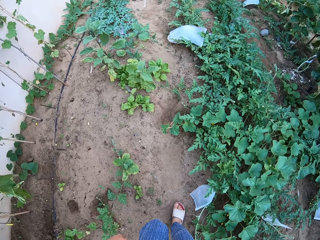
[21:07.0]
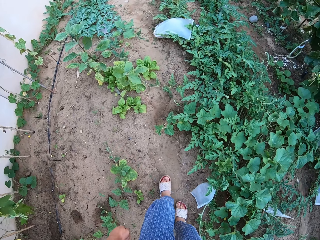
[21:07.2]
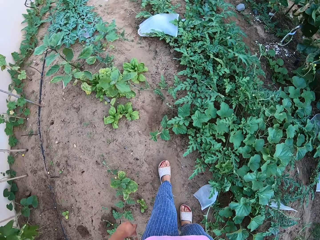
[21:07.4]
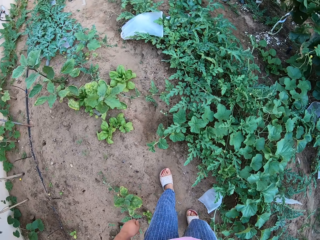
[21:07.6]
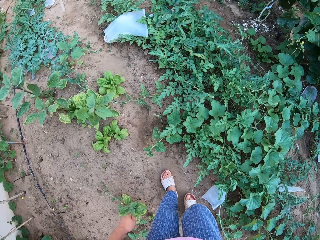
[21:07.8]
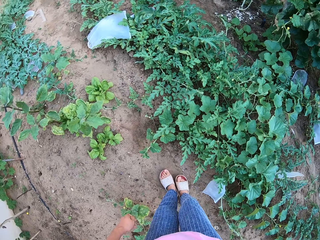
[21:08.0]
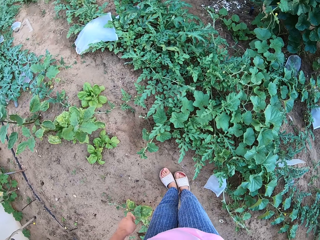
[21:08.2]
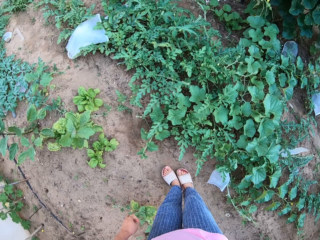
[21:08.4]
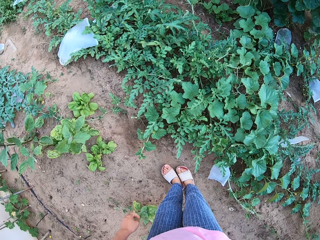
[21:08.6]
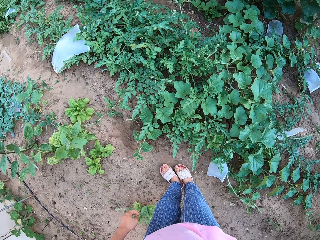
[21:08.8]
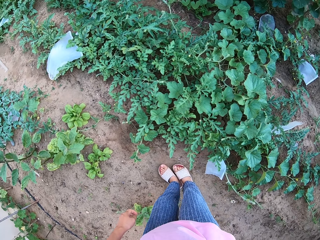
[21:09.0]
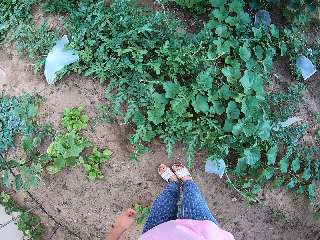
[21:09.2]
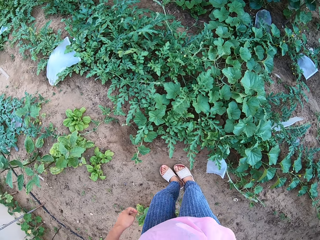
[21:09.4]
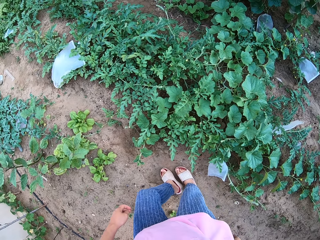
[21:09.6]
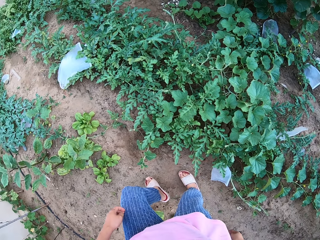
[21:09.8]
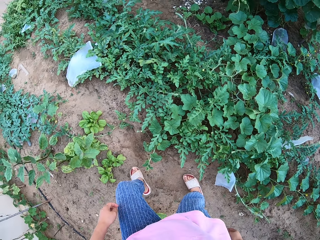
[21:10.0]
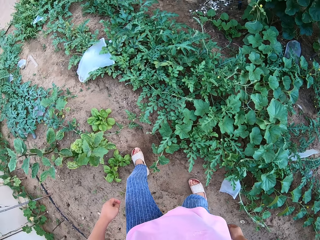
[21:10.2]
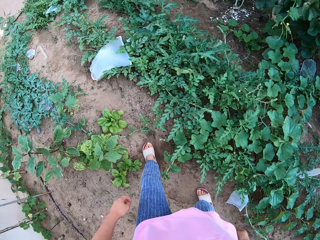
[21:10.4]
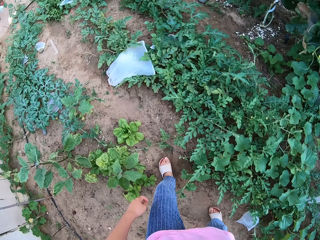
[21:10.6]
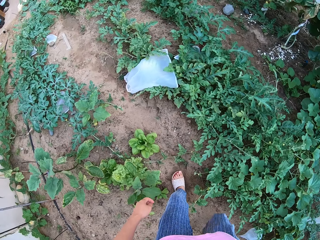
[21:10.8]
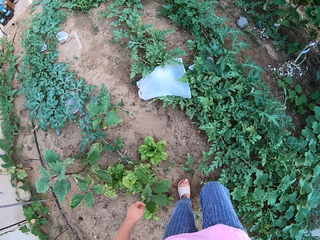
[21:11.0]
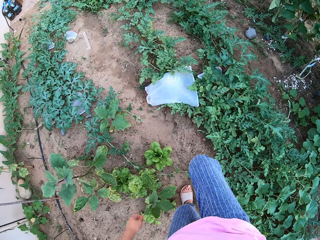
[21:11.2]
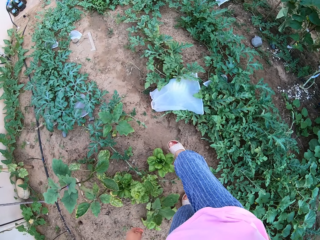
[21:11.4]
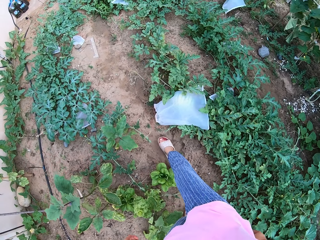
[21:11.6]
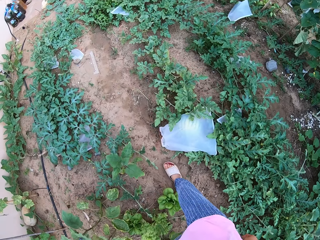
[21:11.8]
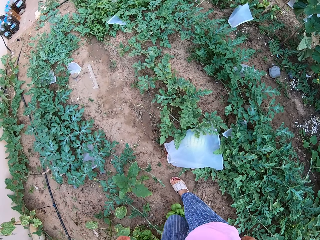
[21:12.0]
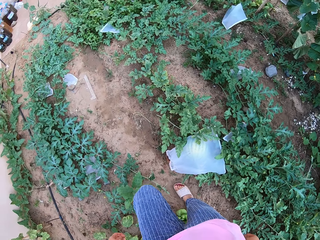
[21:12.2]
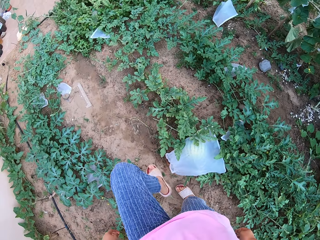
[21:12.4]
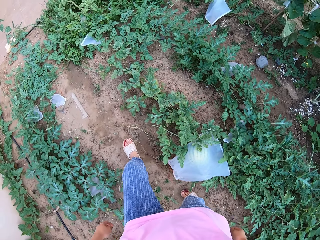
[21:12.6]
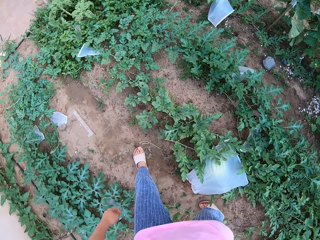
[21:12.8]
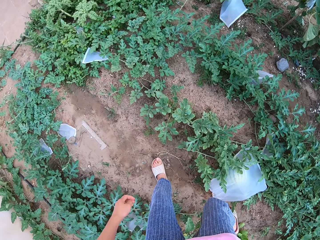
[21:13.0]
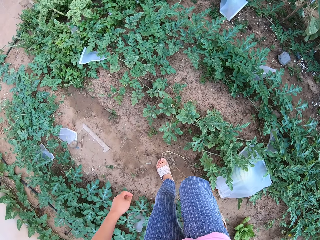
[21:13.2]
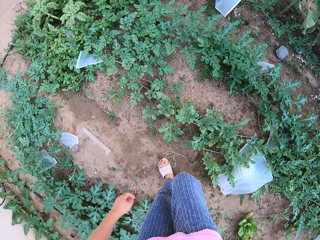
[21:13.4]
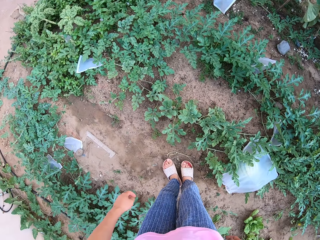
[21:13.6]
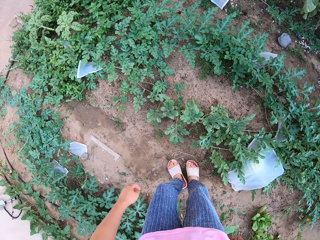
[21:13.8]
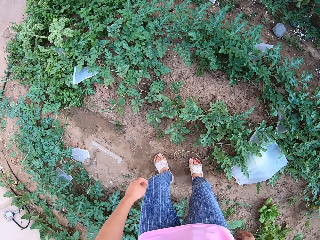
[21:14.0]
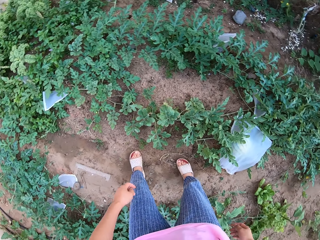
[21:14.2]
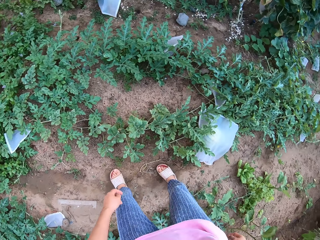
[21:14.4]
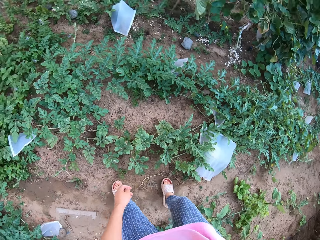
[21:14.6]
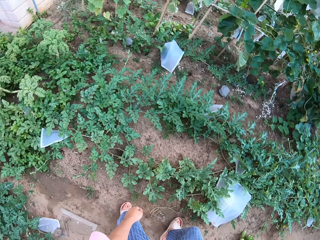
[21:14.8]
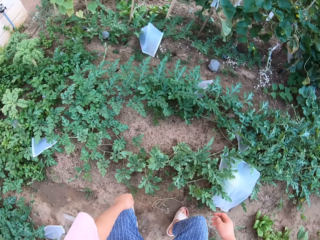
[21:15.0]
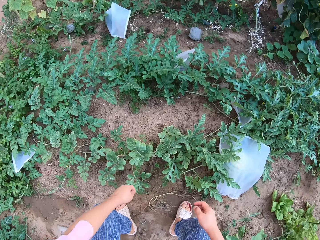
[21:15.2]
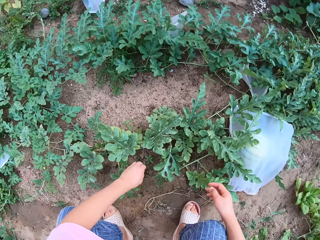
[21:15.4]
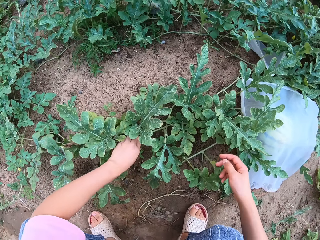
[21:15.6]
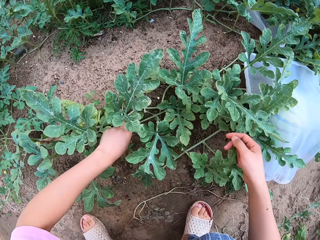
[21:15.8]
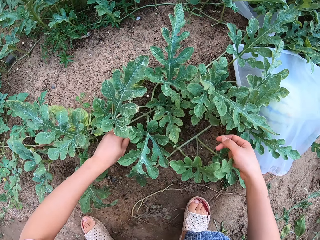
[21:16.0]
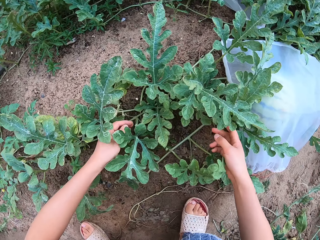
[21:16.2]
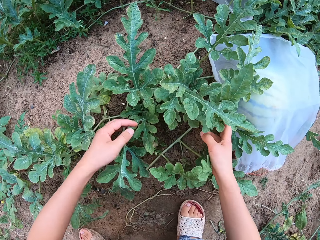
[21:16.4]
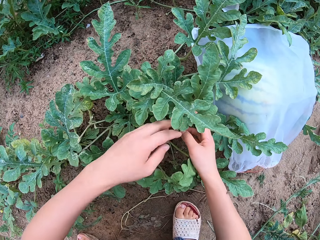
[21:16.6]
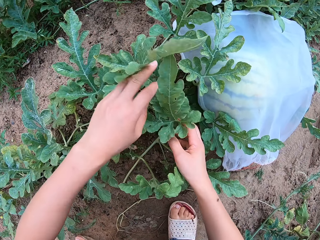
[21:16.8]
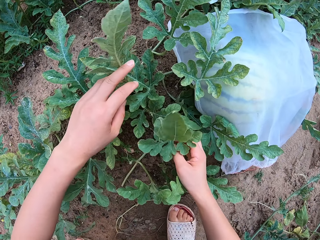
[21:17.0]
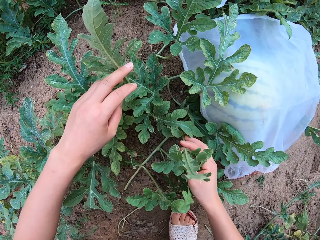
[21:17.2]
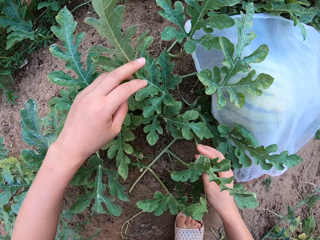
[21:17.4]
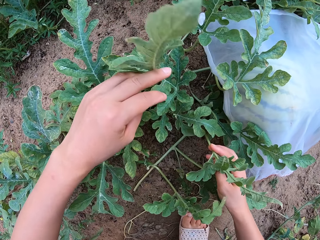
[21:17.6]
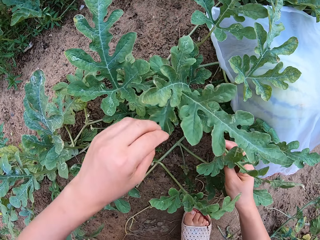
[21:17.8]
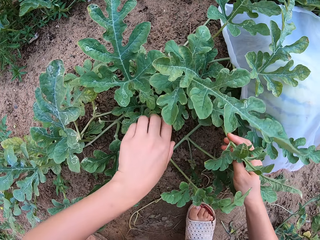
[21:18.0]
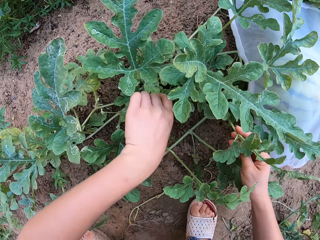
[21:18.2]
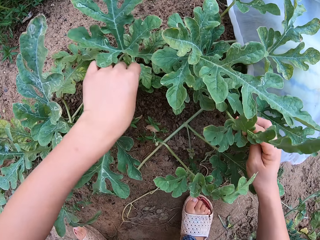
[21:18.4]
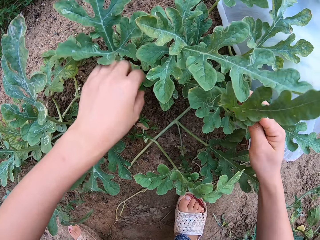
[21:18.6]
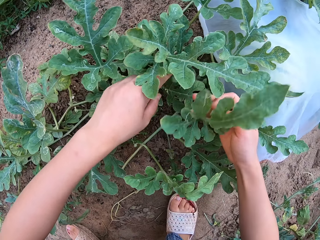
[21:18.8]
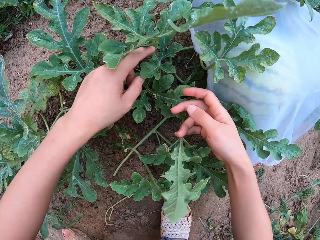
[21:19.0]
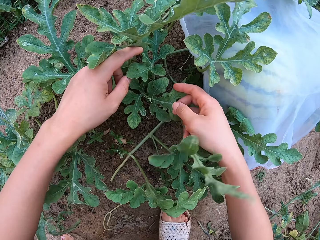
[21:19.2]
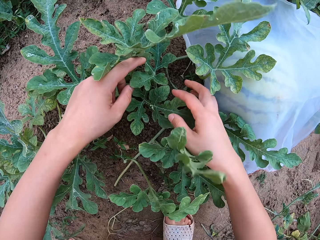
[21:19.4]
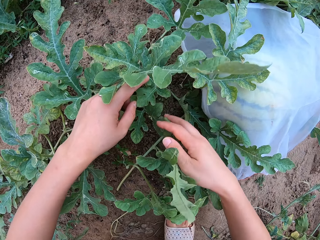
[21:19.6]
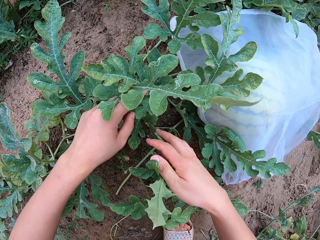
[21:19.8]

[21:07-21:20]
The camera wearer squats down. They move the plant leaves.

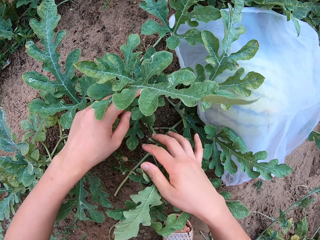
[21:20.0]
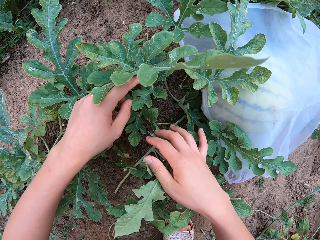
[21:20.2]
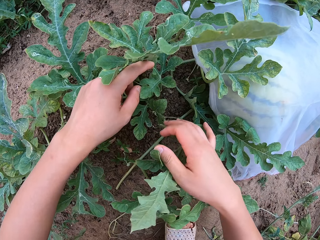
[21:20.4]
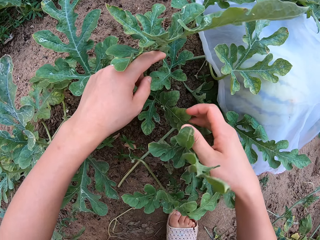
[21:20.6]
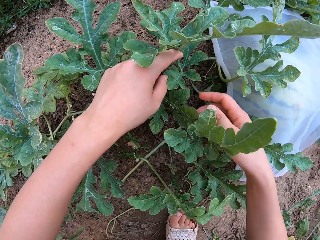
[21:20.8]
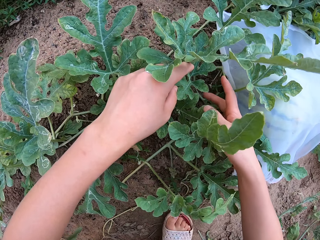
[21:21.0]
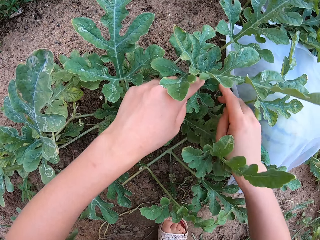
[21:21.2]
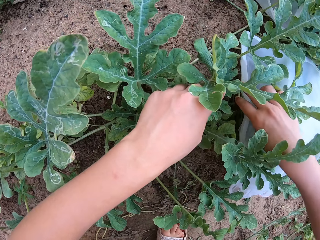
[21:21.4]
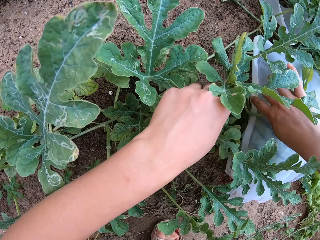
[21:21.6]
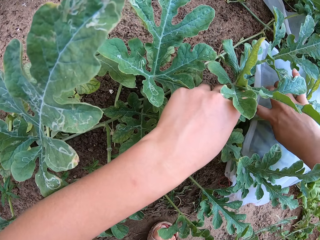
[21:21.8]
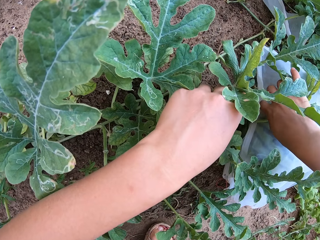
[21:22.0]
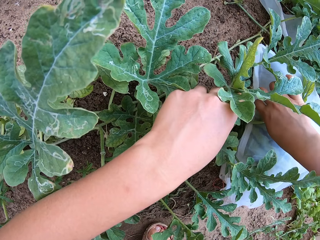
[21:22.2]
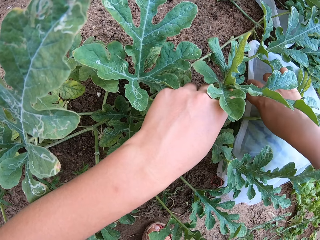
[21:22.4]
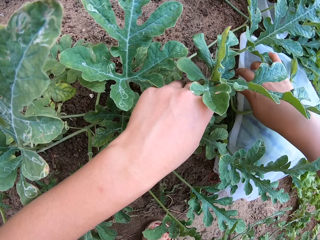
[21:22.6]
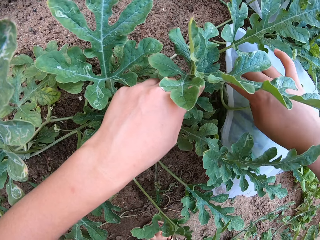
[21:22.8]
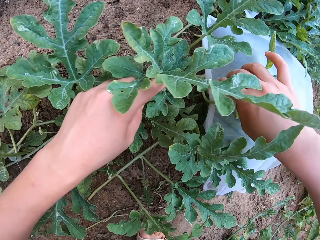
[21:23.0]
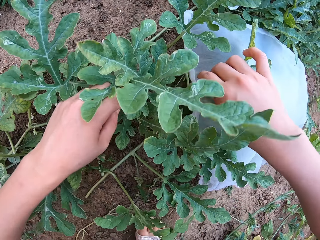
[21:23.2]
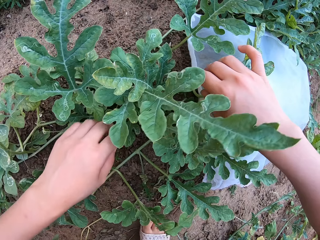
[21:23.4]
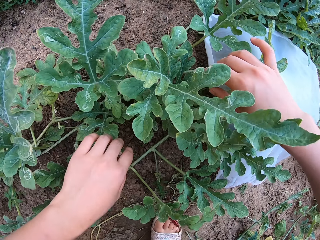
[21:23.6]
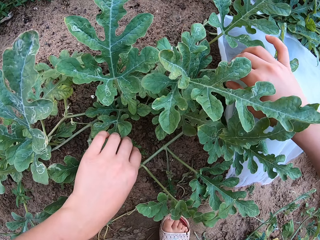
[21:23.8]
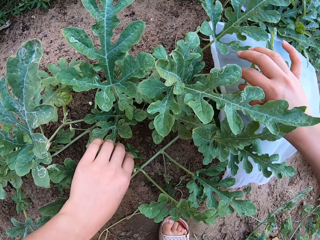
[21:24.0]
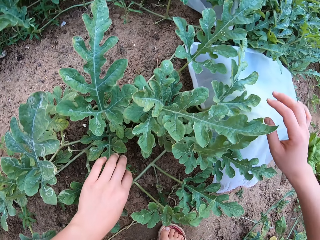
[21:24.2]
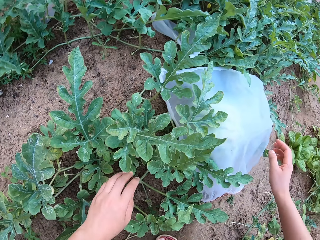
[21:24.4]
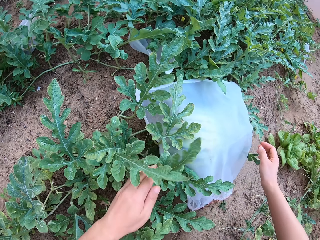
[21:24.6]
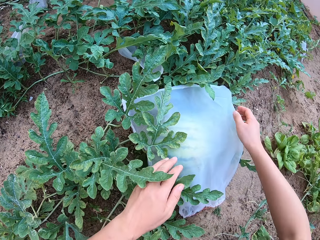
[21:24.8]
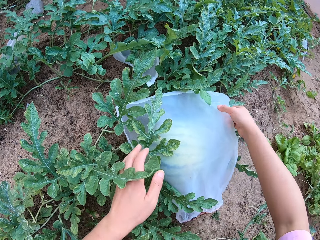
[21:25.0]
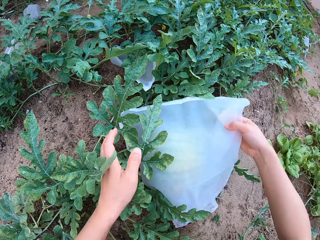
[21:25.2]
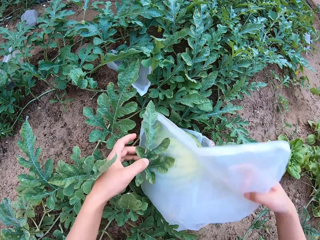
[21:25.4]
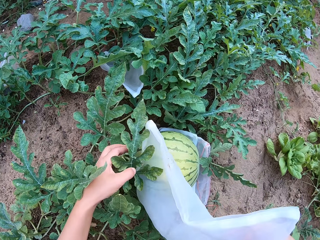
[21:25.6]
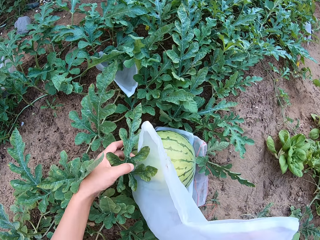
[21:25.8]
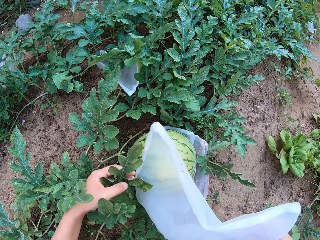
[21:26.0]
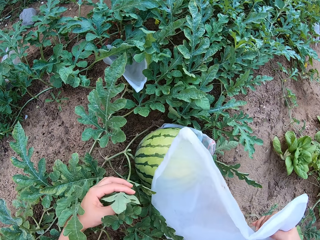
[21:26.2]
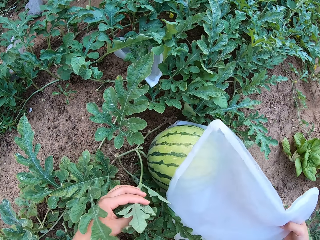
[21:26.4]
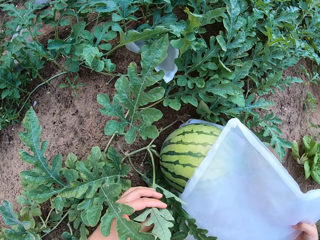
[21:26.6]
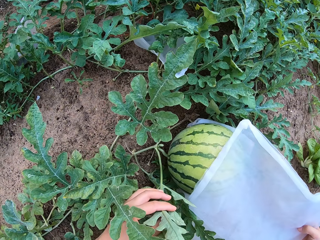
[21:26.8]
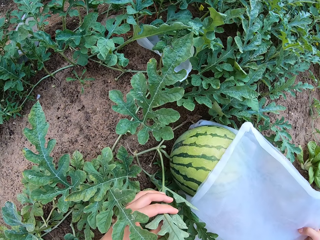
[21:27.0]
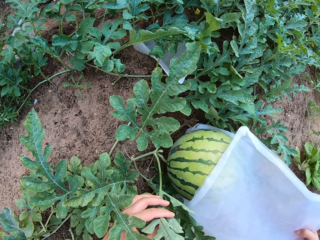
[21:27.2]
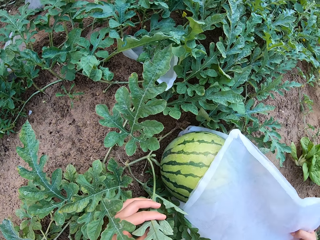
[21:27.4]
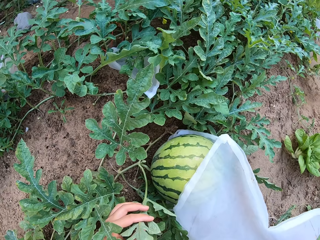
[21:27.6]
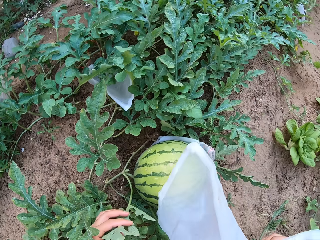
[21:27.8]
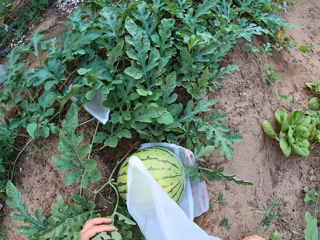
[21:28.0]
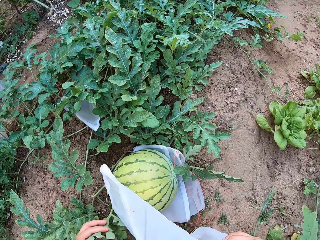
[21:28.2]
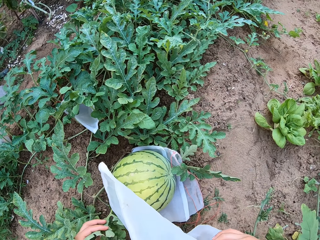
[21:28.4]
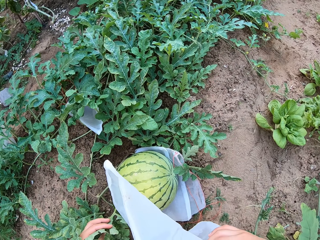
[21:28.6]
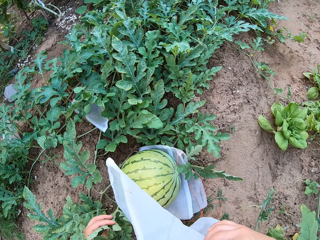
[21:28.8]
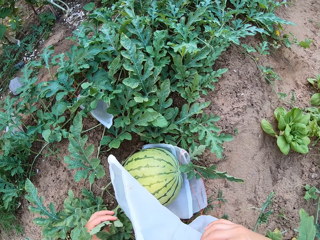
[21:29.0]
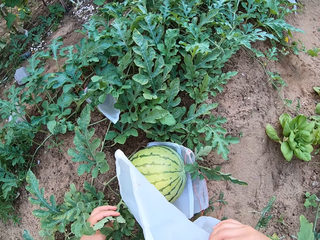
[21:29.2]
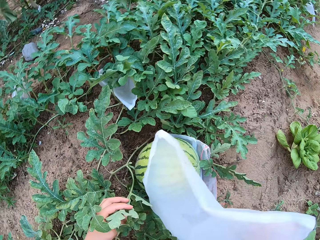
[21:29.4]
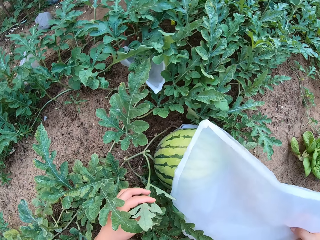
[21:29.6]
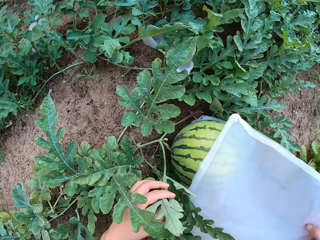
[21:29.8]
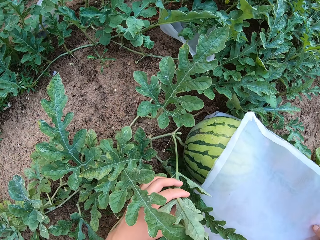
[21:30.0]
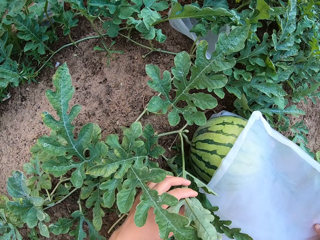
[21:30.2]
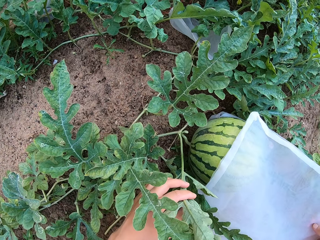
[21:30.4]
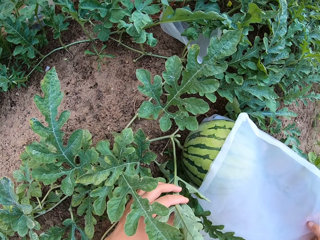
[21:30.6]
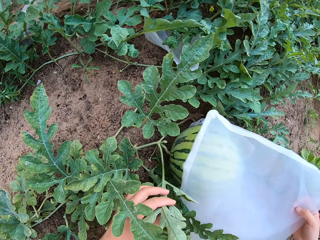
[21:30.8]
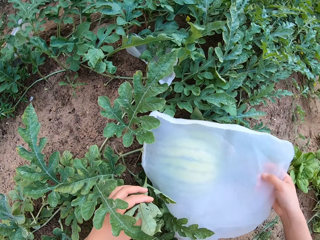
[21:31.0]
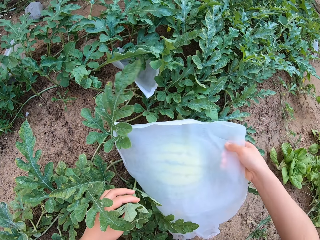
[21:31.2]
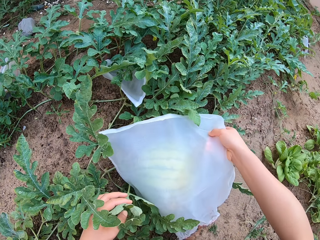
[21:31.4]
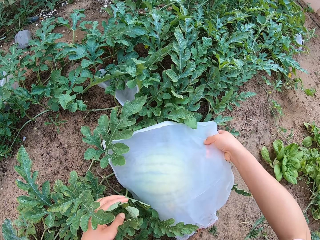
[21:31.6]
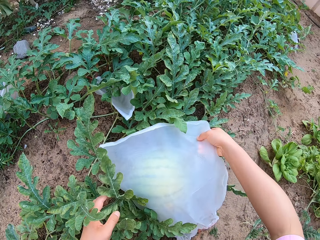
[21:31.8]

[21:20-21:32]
The camera wearer uncovers the melon fruit with the nylon. They grab the cellophane bag. They cover the watermelon.
